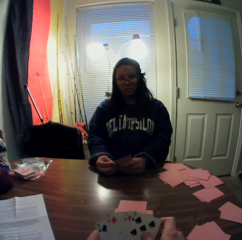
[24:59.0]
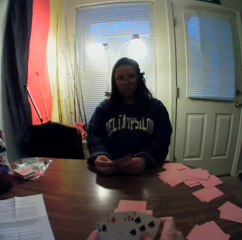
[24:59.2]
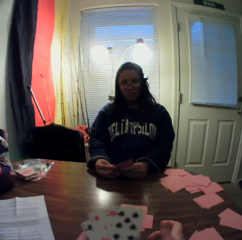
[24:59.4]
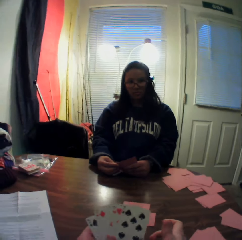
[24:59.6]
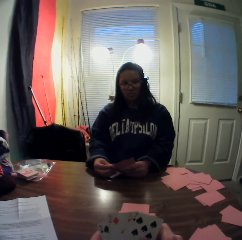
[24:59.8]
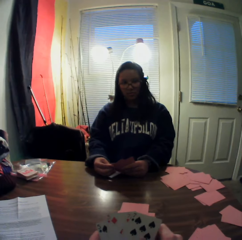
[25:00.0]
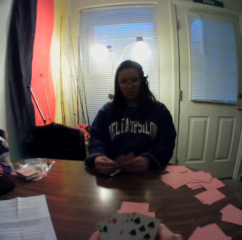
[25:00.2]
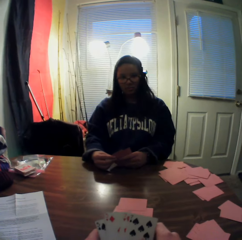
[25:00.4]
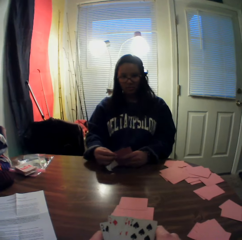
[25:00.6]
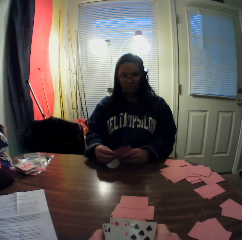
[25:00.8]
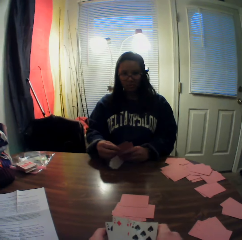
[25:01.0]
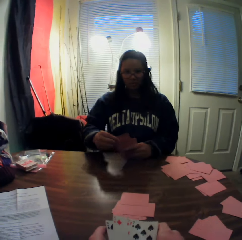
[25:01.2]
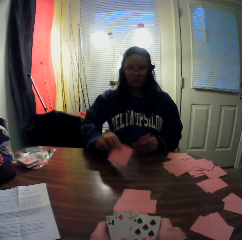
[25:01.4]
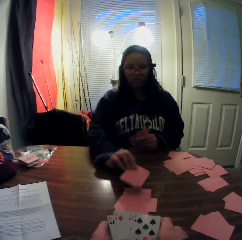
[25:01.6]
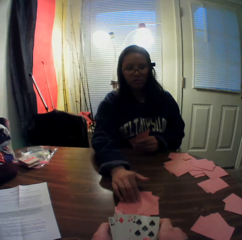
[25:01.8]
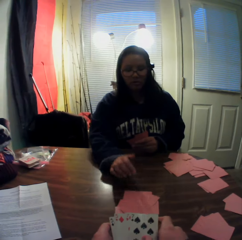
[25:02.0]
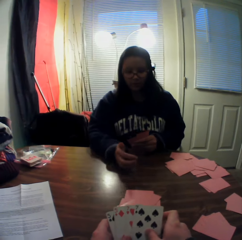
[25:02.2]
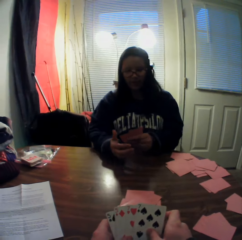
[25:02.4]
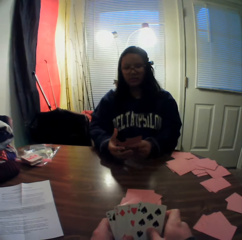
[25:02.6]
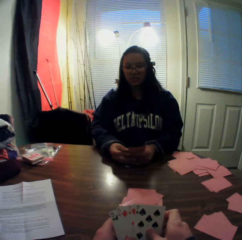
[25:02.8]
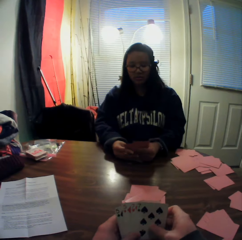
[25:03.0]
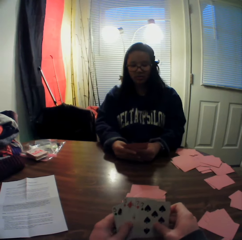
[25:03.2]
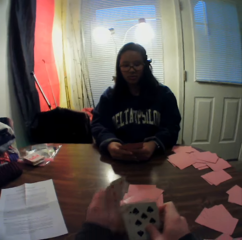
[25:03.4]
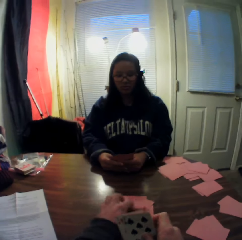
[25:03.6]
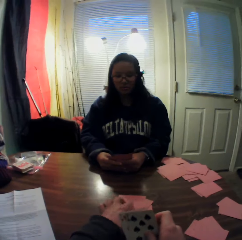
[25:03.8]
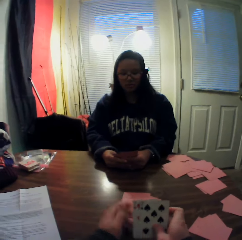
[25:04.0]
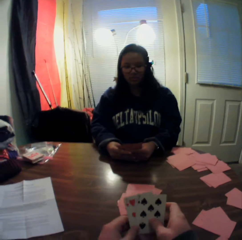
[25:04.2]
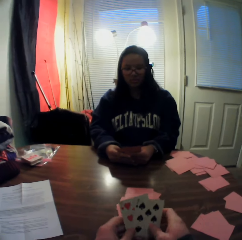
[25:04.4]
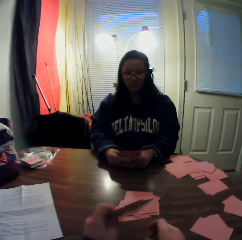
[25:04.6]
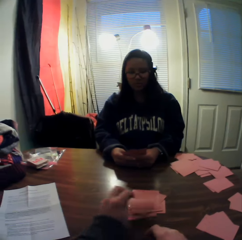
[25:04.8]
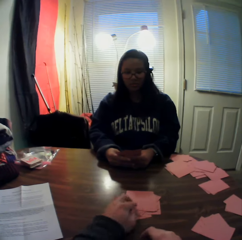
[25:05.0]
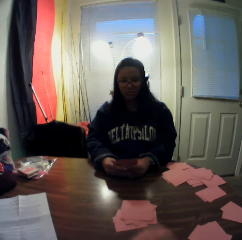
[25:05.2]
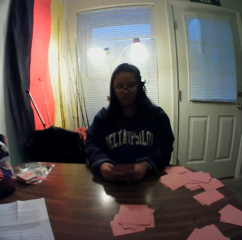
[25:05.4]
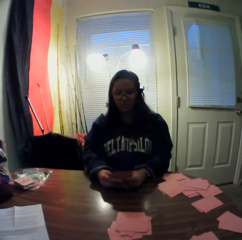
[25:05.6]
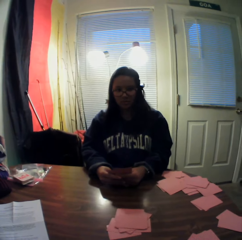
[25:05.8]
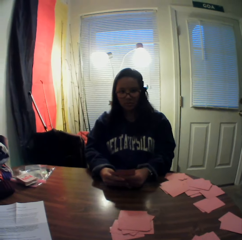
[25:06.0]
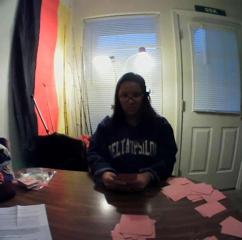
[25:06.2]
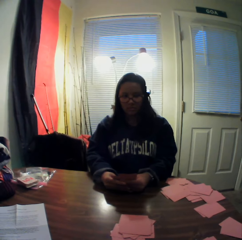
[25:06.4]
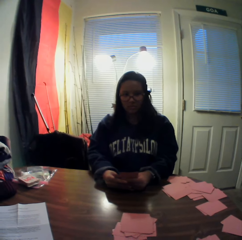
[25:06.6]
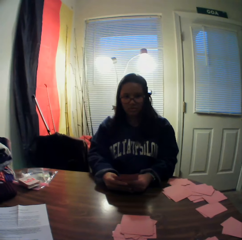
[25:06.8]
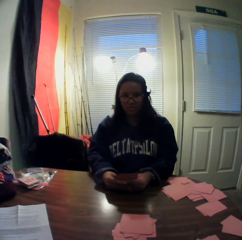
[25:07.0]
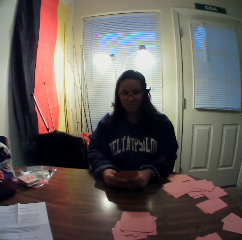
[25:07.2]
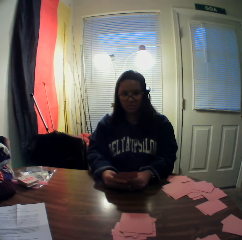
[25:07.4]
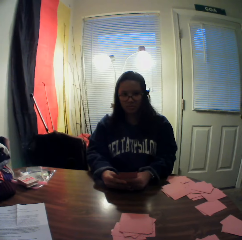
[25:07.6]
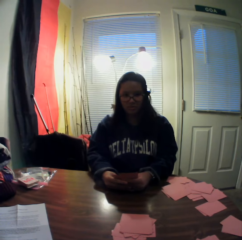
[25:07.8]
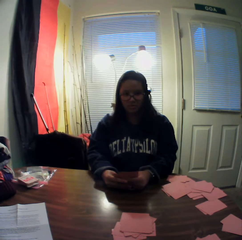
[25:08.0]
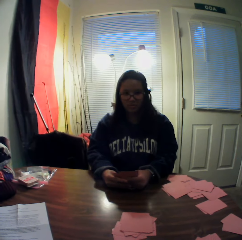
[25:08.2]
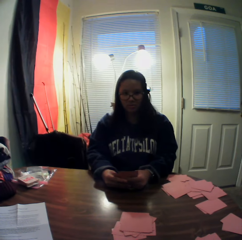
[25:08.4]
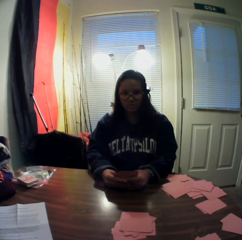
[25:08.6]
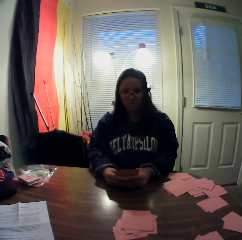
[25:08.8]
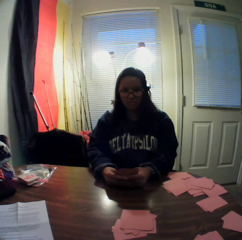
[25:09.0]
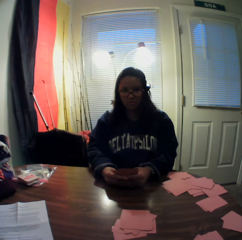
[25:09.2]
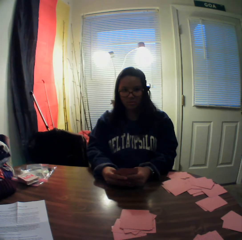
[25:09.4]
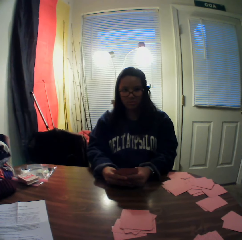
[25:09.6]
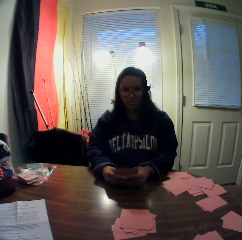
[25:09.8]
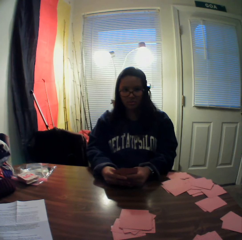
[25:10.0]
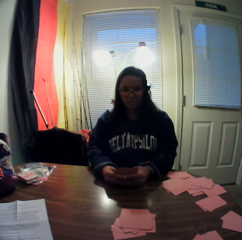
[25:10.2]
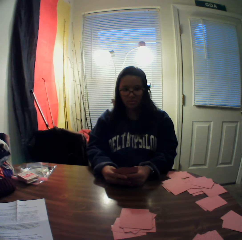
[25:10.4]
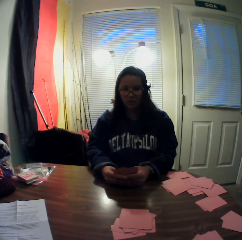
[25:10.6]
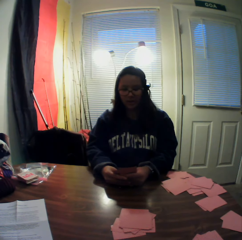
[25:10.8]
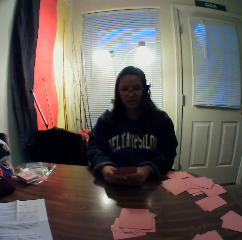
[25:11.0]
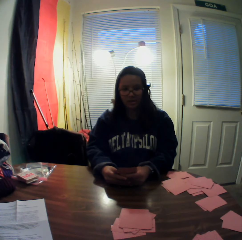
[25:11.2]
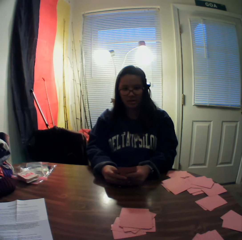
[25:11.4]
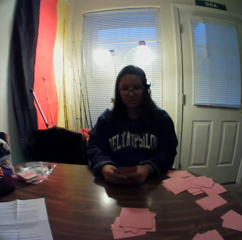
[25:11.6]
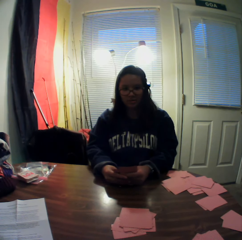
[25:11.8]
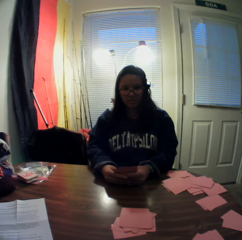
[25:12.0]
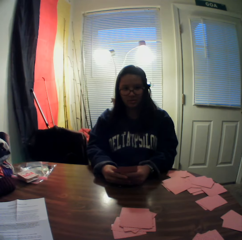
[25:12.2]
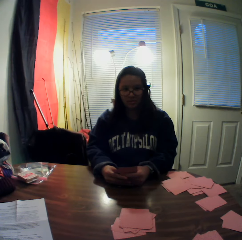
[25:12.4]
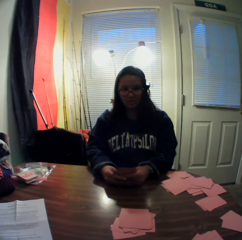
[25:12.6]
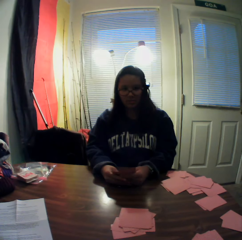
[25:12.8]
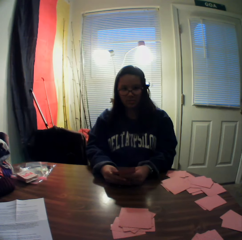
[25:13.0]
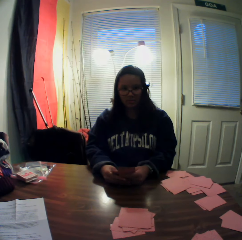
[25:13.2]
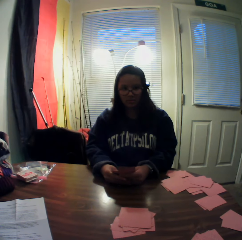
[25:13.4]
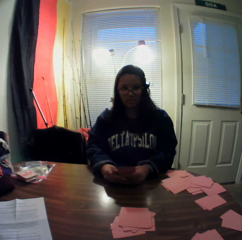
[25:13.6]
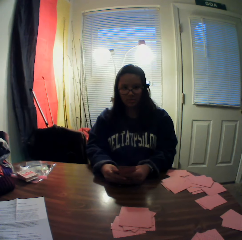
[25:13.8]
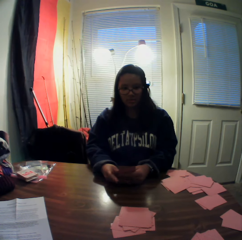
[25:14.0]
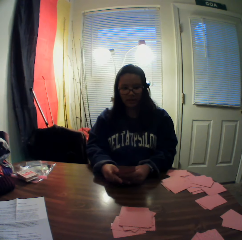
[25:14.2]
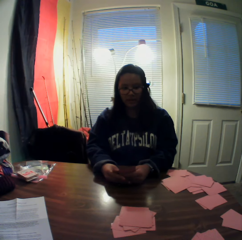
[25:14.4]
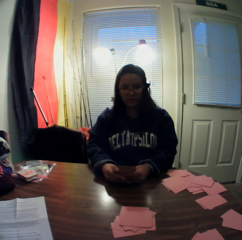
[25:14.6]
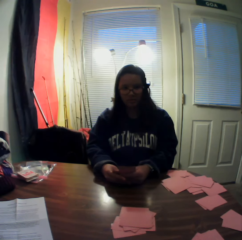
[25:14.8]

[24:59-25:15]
The woman picks a card from the stack of cards in her hands with her right hand. The woman places the card onto the table. The camera wearer picks a card from the stack of cards in his hands with his left hand. He drops the card onto the table. He flips through the stack of cards in his hands. He places the stack of cards in his left hand onto the table.

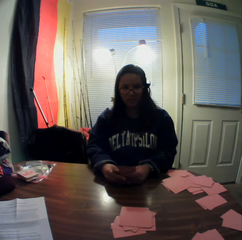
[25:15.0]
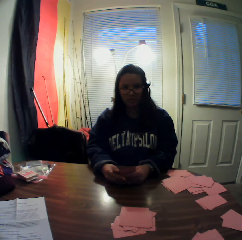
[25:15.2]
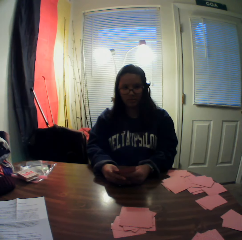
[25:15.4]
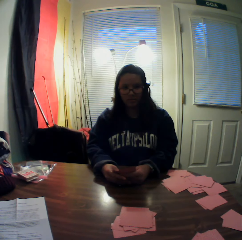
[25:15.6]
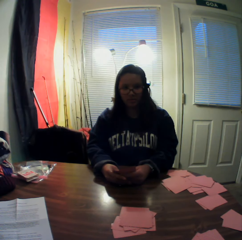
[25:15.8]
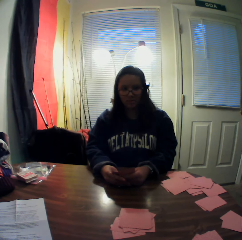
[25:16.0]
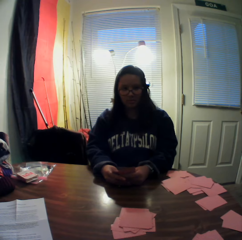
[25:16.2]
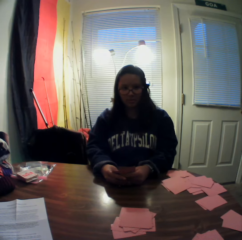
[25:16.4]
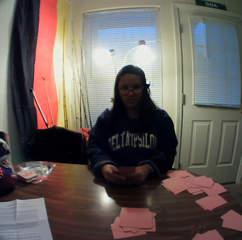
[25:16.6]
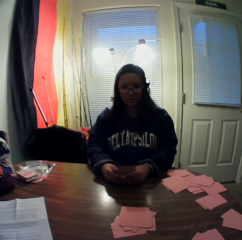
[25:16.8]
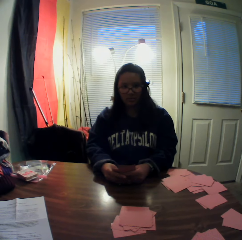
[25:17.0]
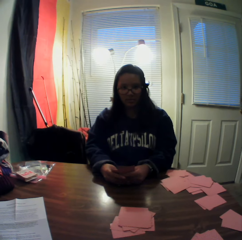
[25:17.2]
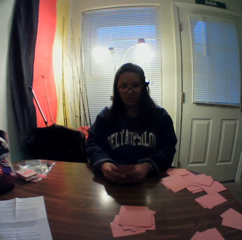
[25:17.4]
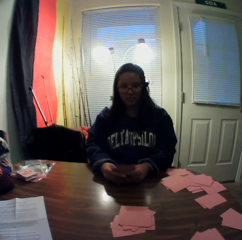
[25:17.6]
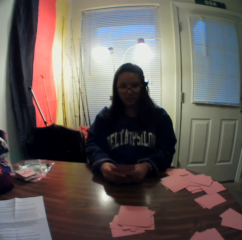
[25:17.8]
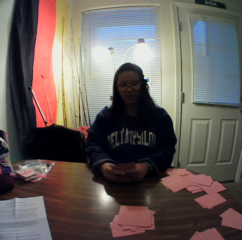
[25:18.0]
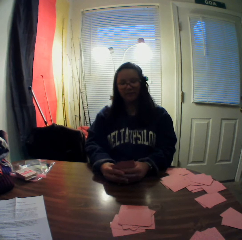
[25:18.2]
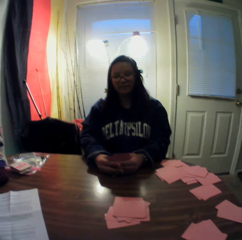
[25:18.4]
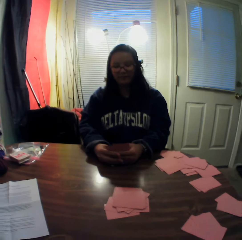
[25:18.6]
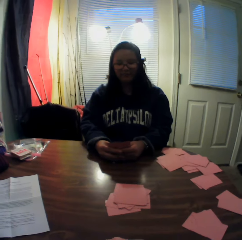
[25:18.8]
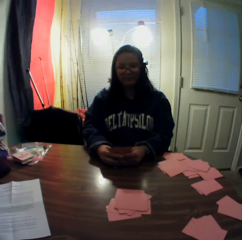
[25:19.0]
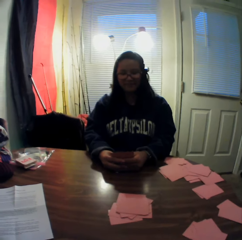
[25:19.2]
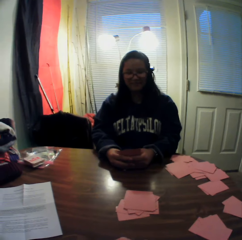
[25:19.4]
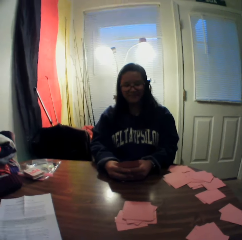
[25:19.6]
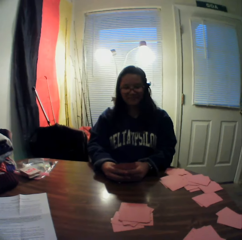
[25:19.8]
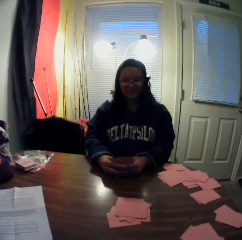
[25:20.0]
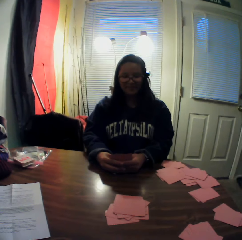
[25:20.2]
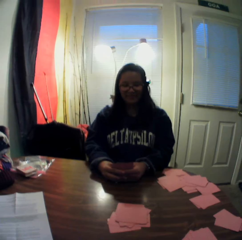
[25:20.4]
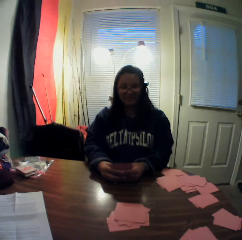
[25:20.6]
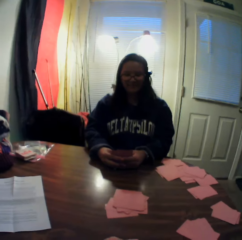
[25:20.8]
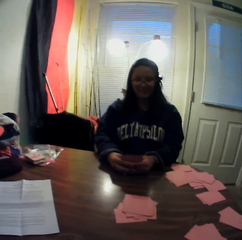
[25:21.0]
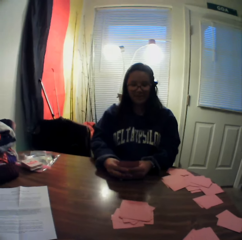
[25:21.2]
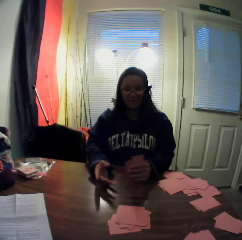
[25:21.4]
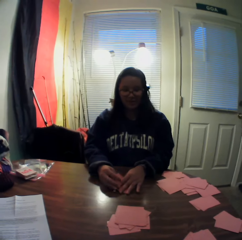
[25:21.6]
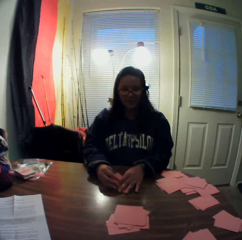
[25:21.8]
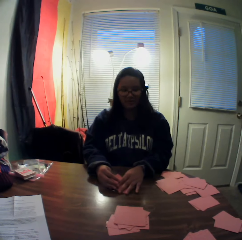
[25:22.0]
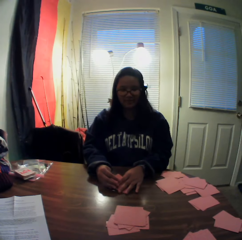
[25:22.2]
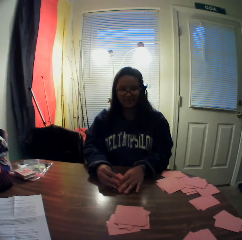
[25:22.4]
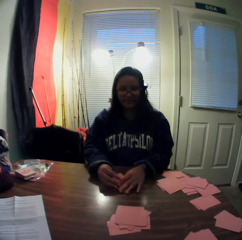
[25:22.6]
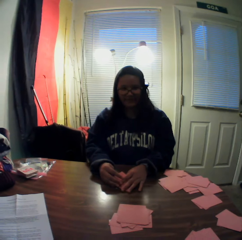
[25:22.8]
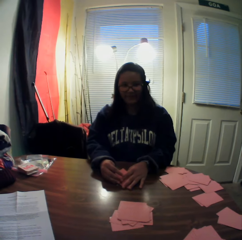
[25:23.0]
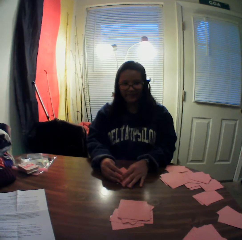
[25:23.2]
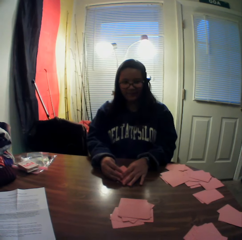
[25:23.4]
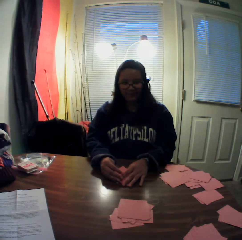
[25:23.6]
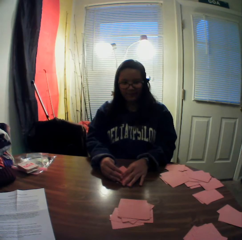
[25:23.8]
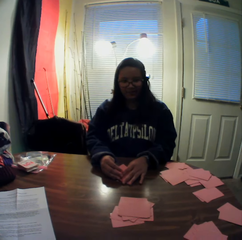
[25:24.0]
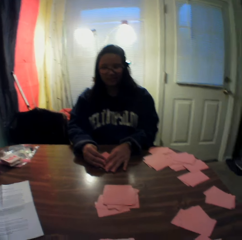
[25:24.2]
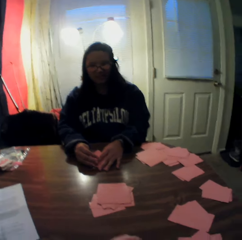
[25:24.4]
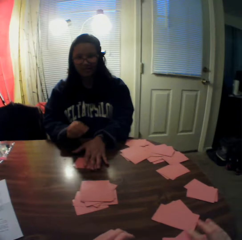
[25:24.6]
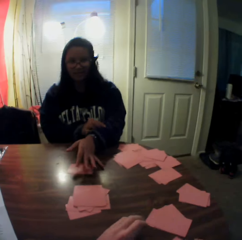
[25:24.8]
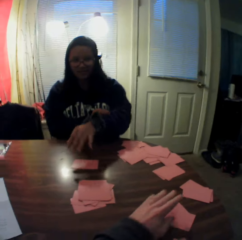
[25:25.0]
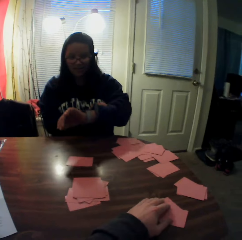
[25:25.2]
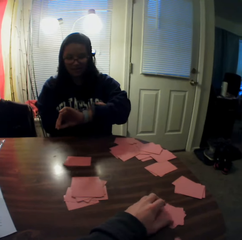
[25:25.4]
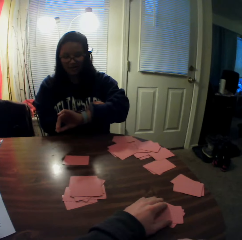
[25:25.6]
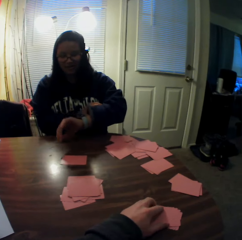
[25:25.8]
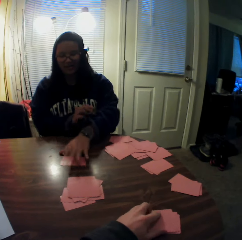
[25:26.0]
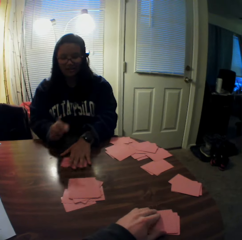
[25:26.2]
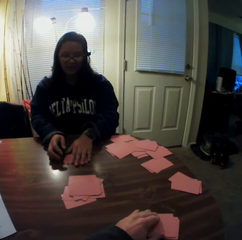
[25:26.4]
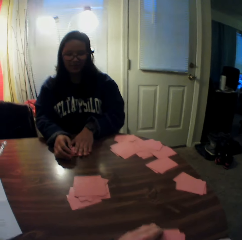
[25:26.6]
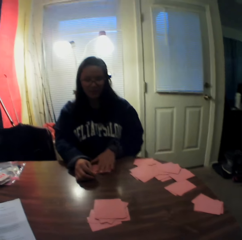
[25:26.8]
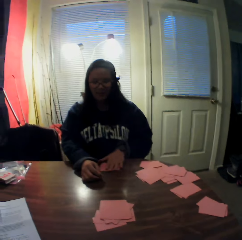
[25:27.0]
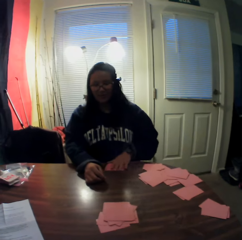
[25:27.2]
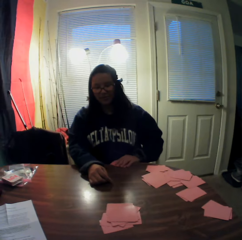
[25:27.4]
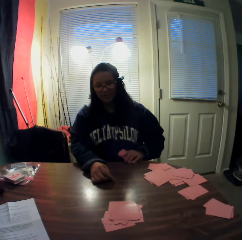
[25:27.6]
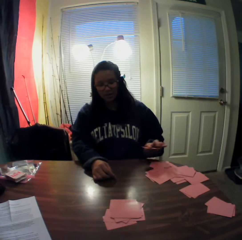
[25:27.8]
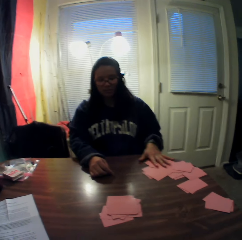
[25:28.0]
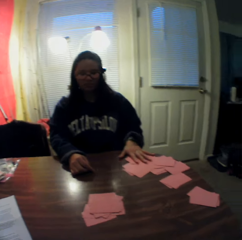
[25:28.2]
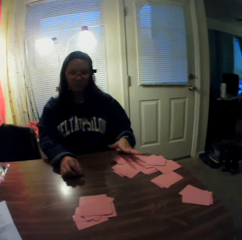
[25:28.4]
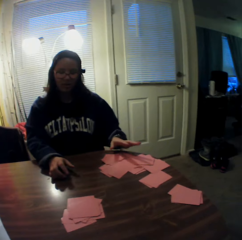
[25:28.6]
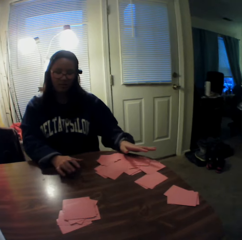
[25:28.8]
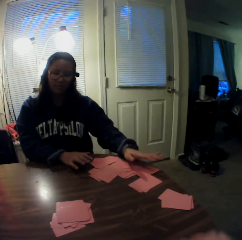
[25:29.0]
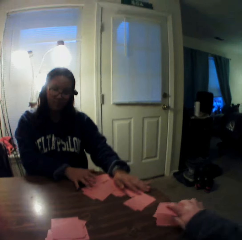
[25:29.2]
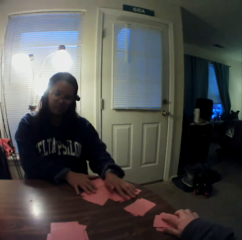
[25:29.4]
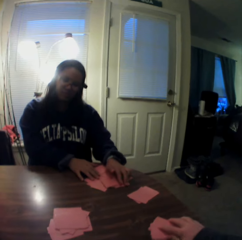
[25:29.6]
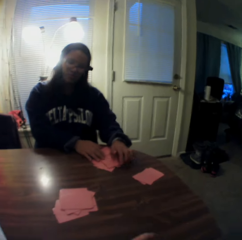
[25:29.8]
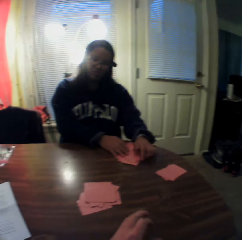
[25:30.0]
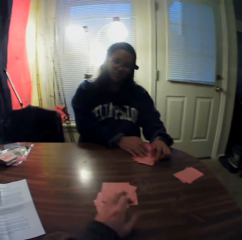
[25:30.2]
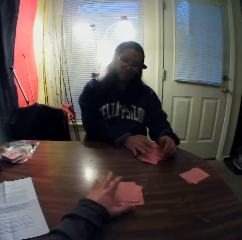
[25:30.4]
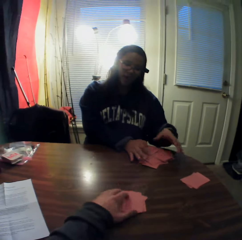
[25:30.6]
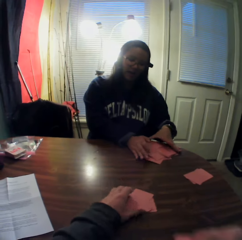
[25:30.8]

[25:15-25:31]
The woman drops the stack of cards in her hands onto the table. The woman puts a playing card on the table and pulls her sleeve. The camera wearer slides playing cards on the table. He packs the stack of cards on the table with his left hand. The woman looks at her watch. The woman packs the stack of cards on the table with her left hand, slides the playing cards on the table, picks the playing cards from the table and drops the cards onto the table. The woman slides the playing cards on the table. The camera wearer slides the playing cards on the table. He packs the stack of cards on the table with his right hand. The woman gathers the stack of cards on the table with her hands.
